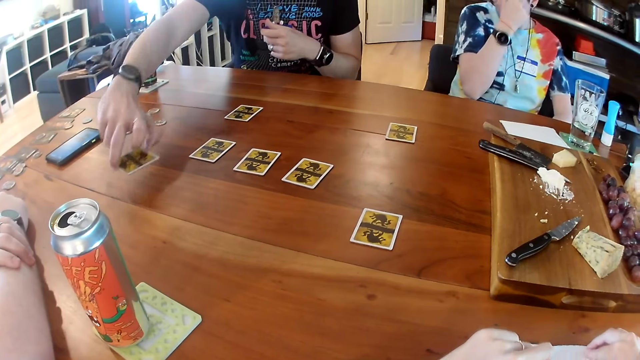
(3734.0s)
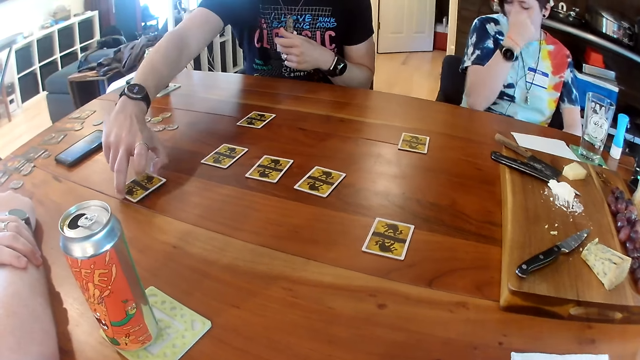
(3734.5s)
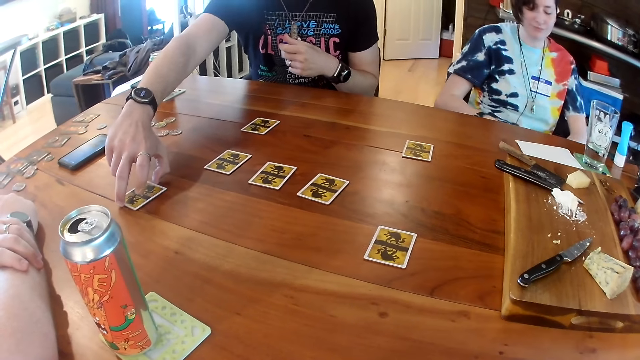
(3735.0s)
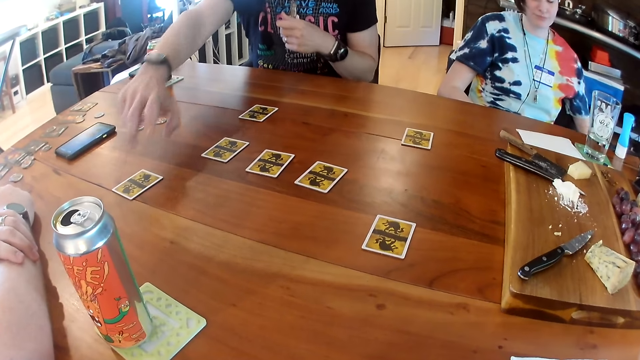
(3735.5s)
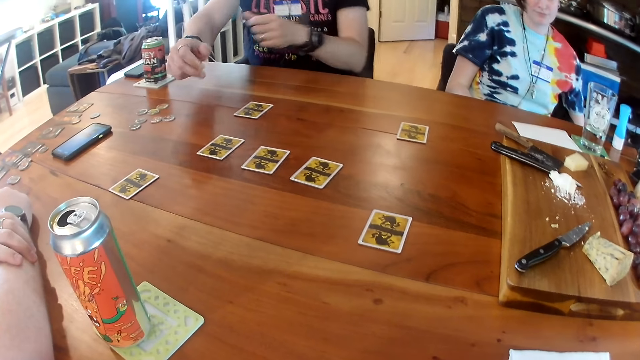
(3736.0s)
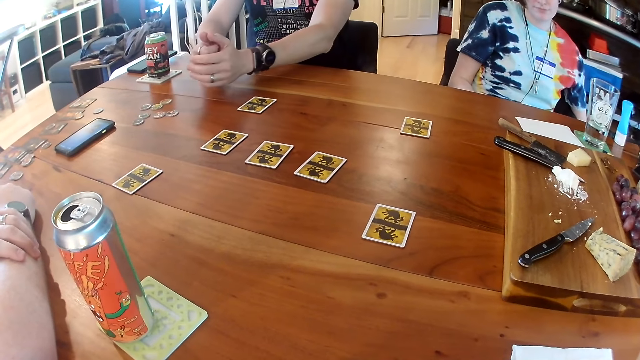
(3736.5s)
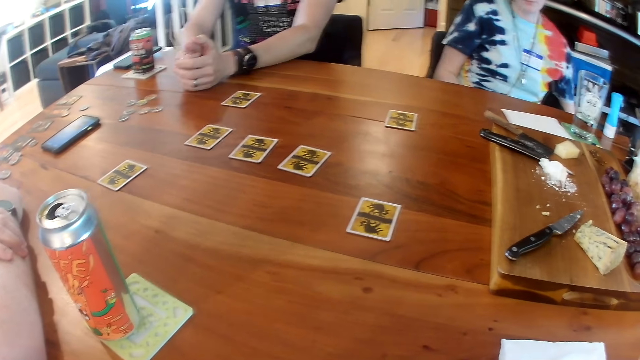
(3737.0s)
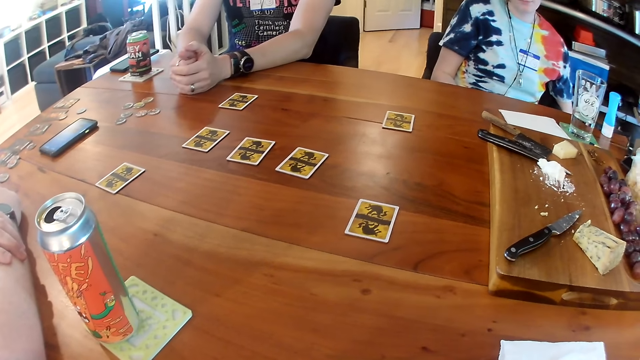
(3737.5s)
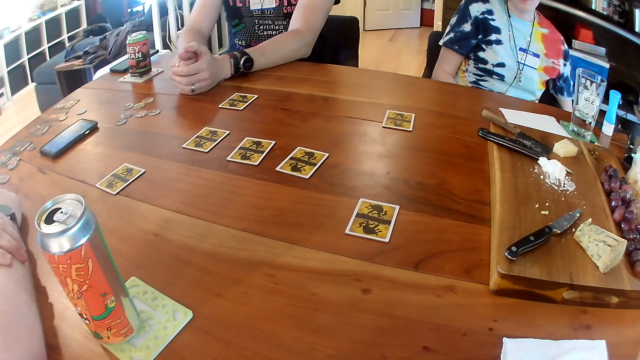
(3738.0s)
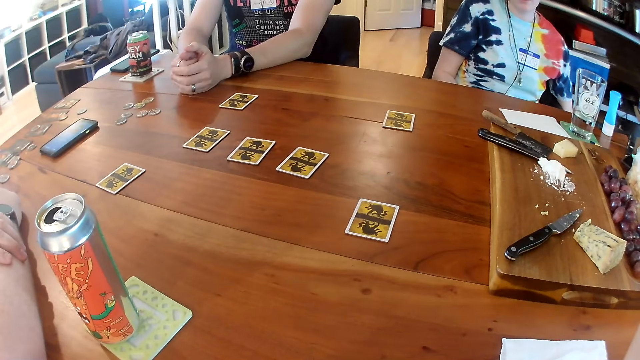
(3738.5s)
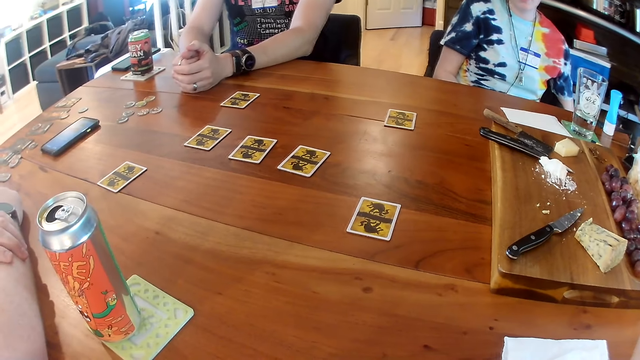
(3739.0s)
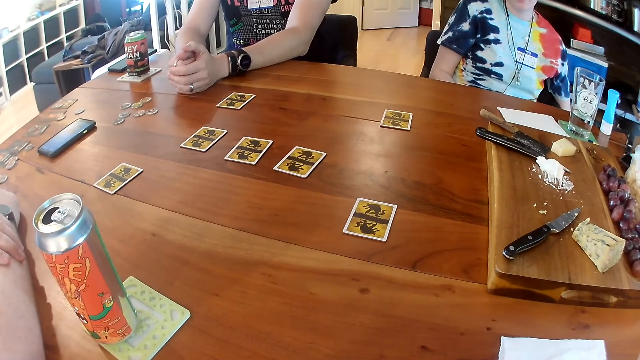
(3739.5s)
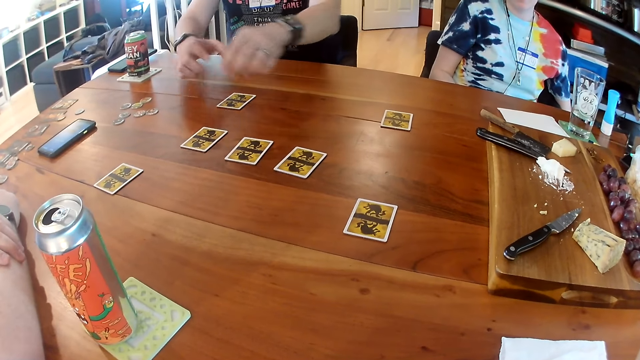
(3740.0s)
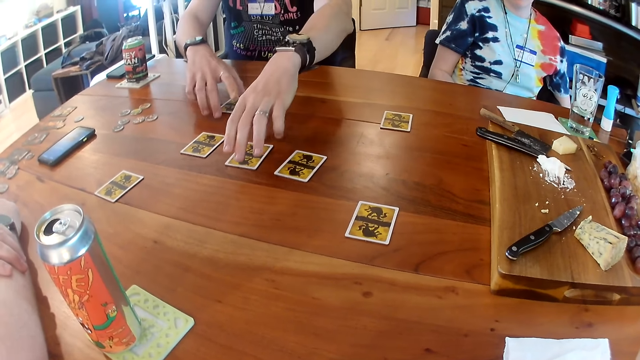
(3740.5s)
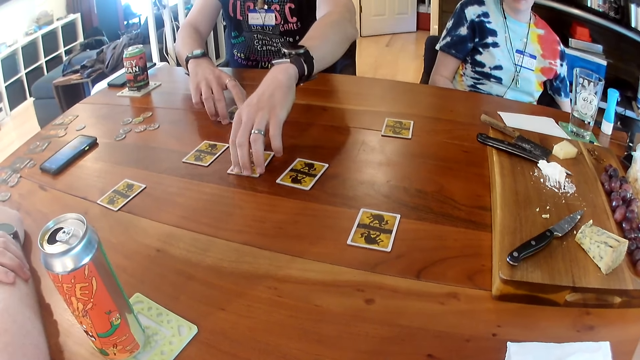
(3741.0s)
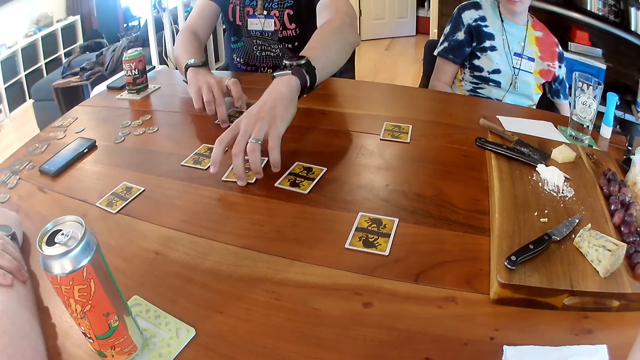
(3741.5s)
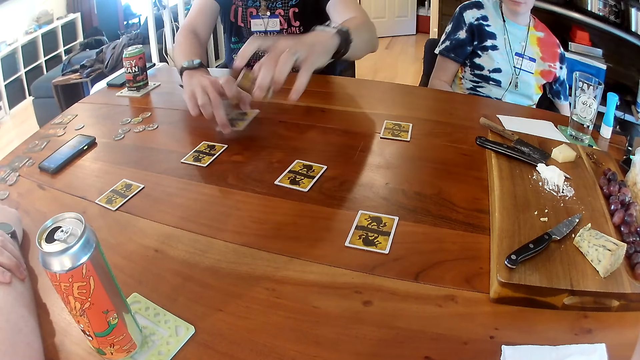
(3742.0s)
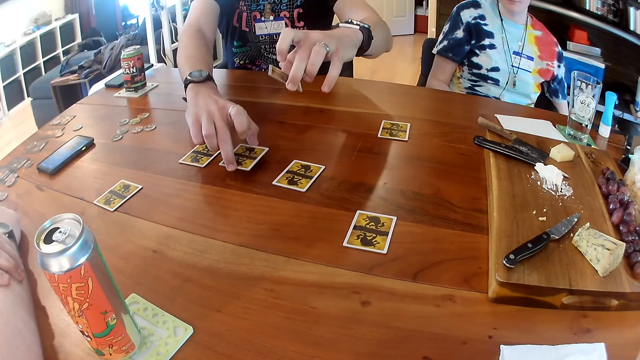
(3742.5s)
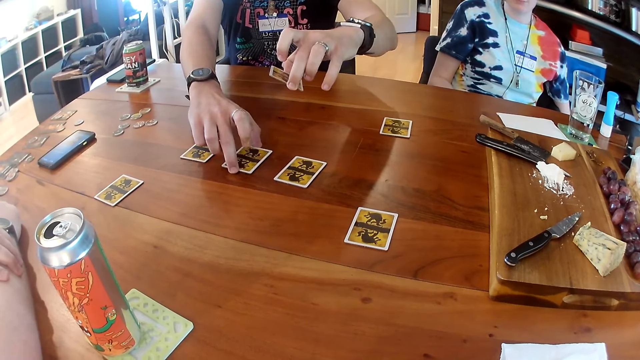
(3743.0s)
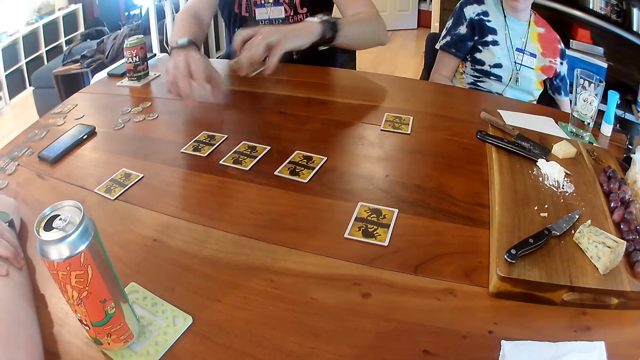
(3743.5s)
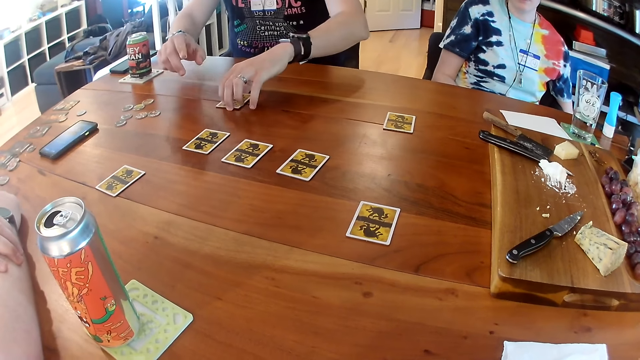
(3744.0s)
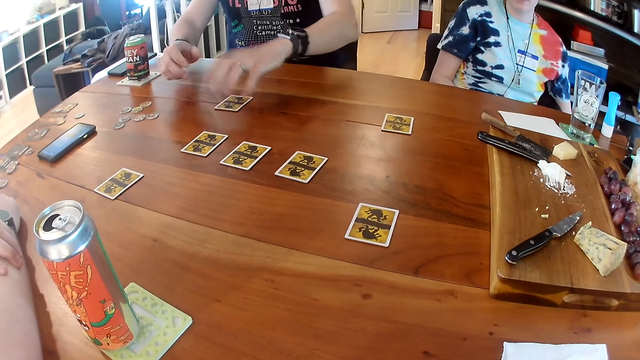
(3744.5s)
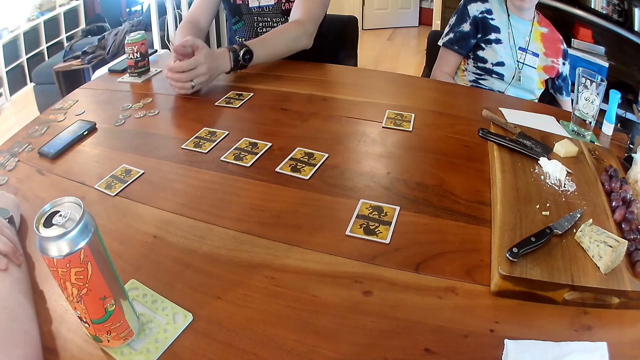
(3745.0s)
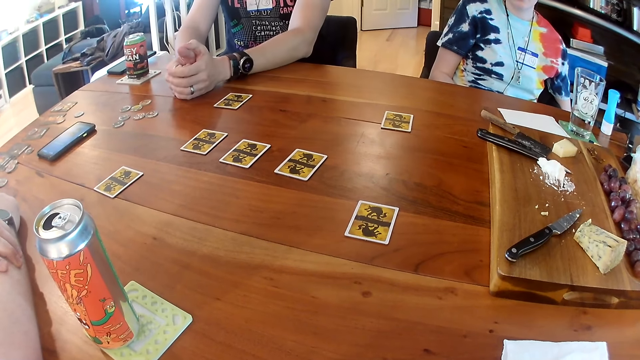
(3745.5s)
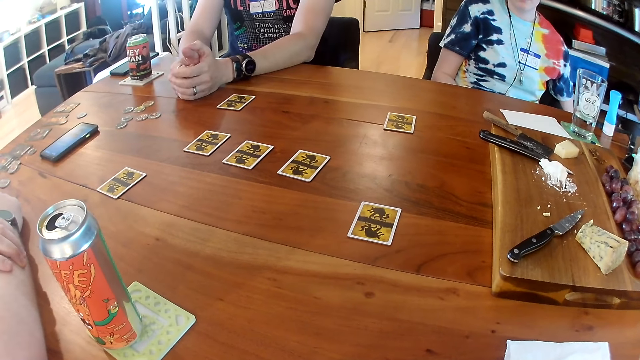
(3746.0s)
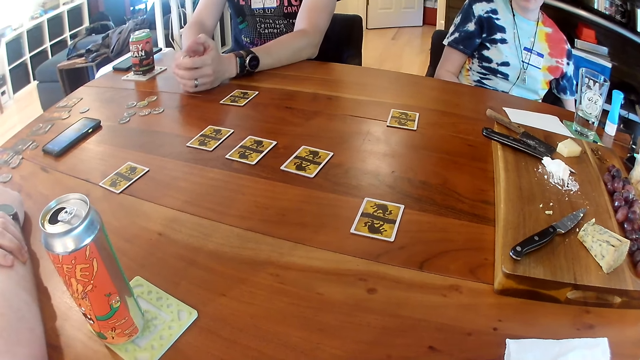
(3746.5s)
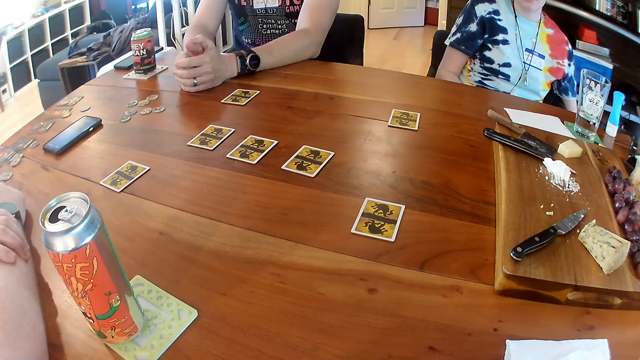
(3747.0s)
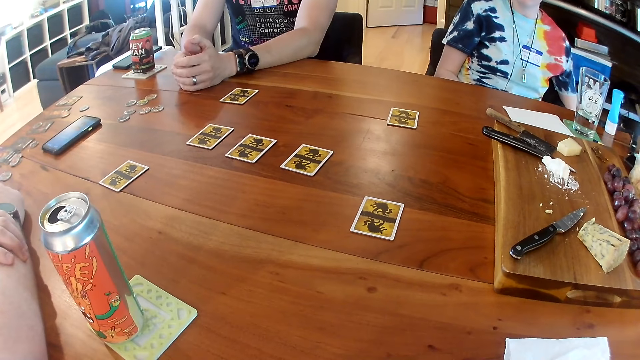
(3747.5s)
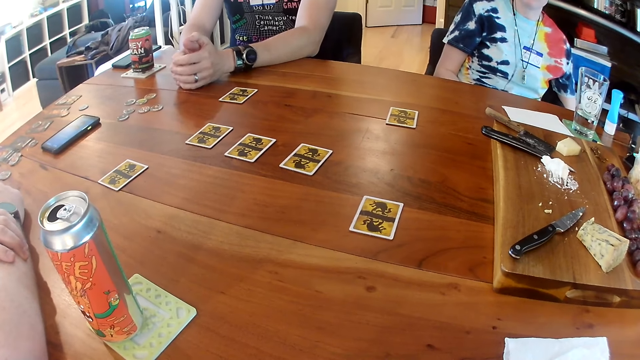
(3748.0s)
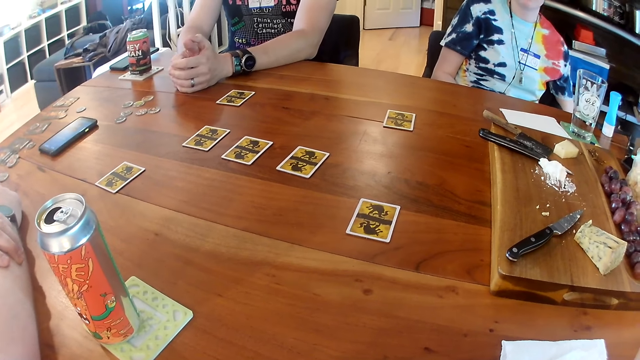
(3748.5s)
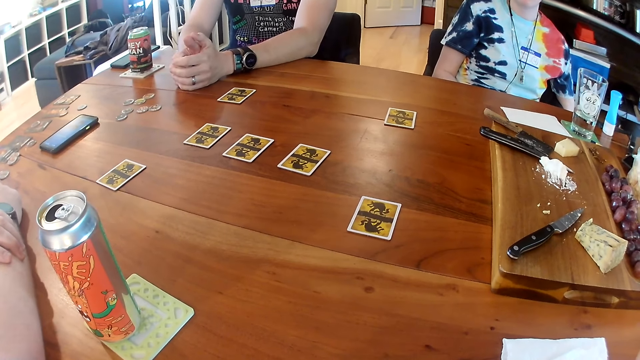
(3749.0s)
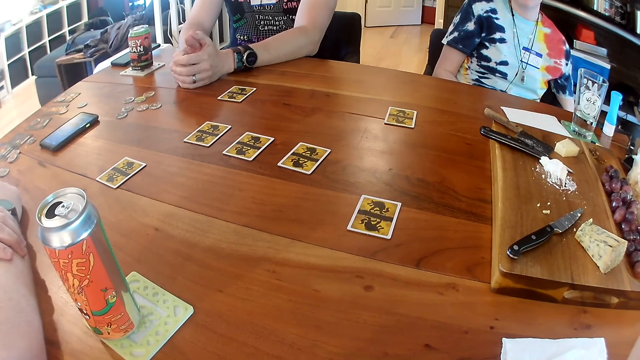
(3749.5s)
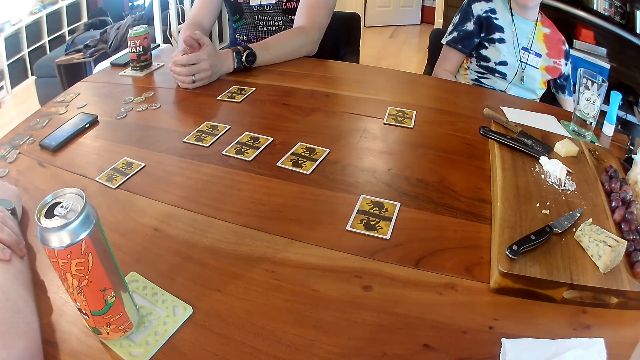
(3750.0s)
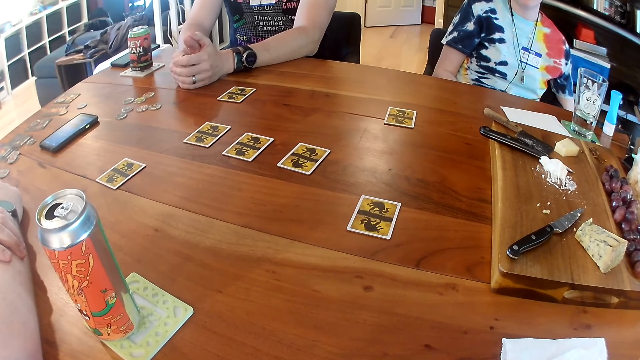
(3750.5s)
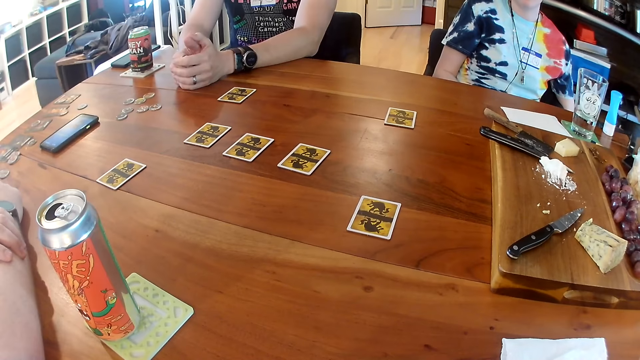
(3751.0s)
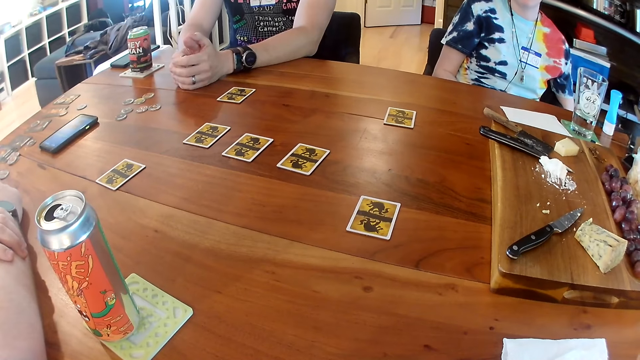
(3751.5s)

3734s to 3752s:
A man drops the card on the table with his right hand. He rests his hands on the table. He picks up two cards from the table with his two hands. He drops the card in his right hand on the table. He exchanges the card on the table with his hands and drops the card in his left hand on the table. He rests his hands on the table.

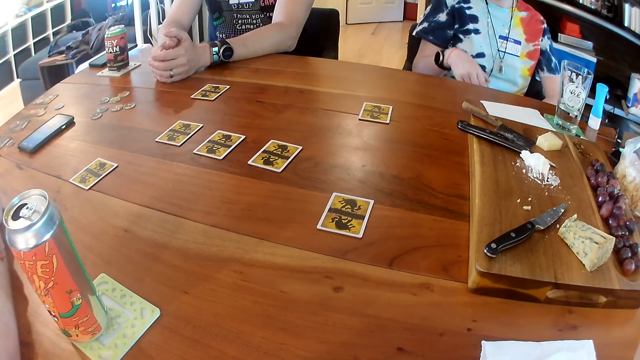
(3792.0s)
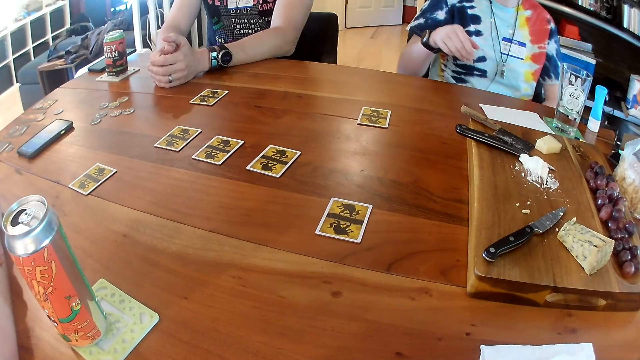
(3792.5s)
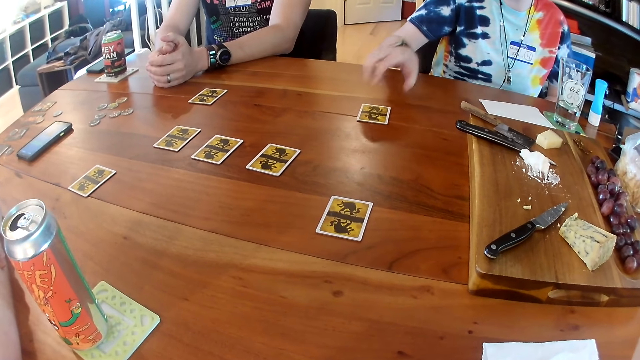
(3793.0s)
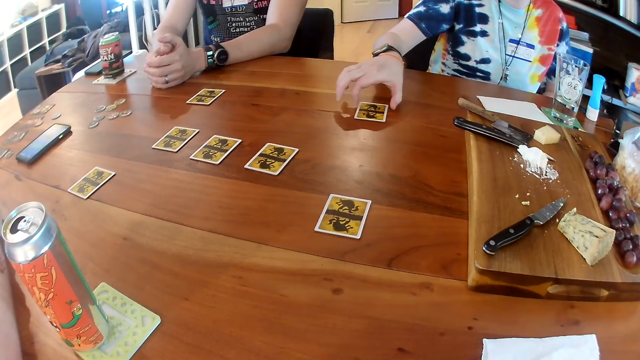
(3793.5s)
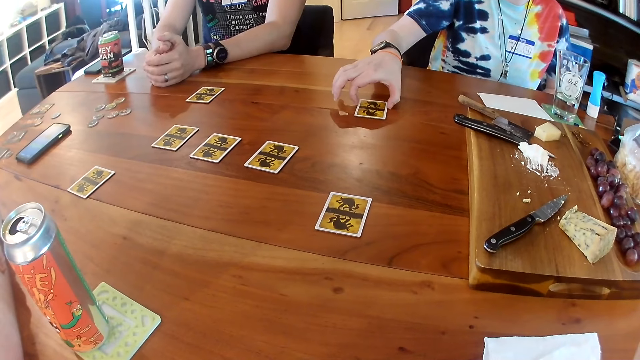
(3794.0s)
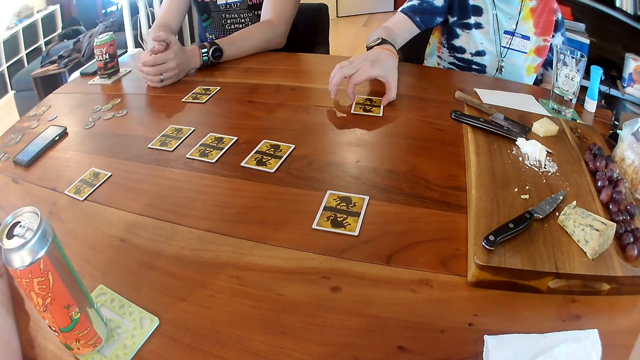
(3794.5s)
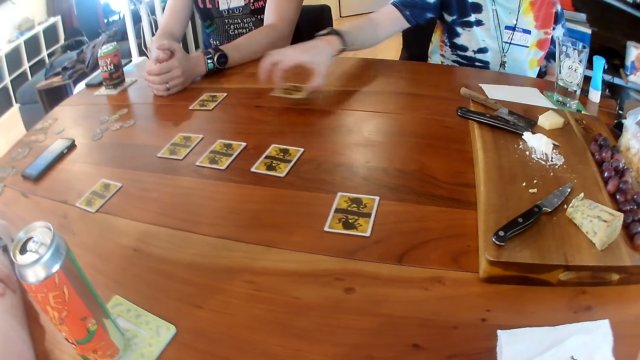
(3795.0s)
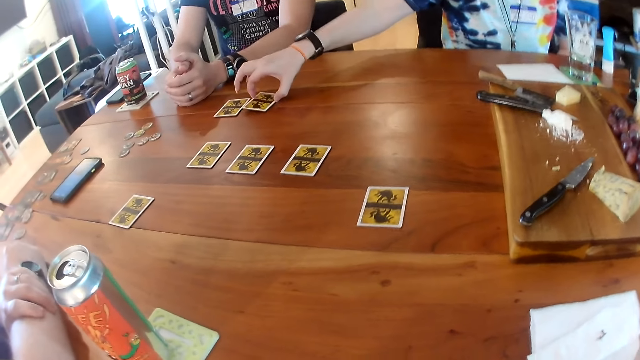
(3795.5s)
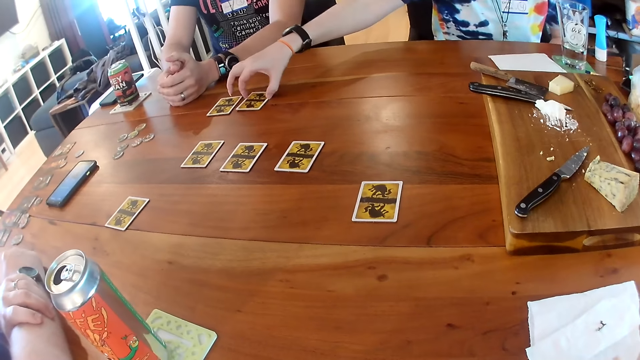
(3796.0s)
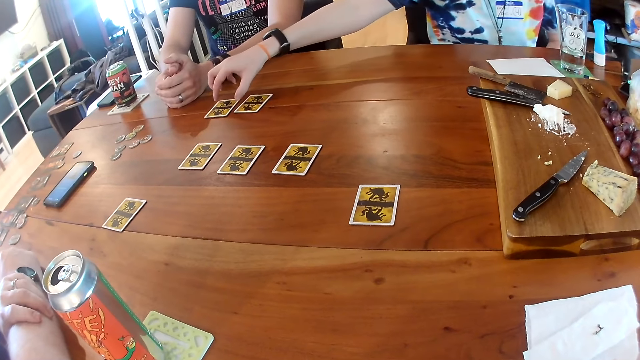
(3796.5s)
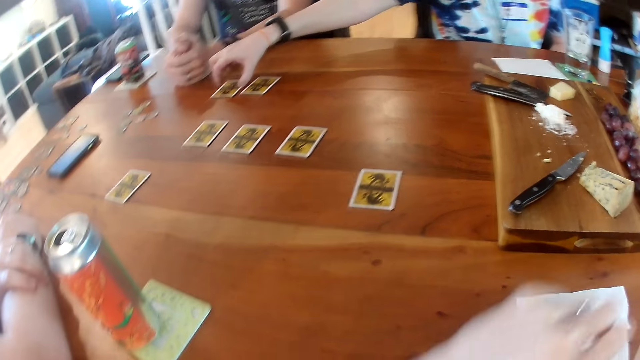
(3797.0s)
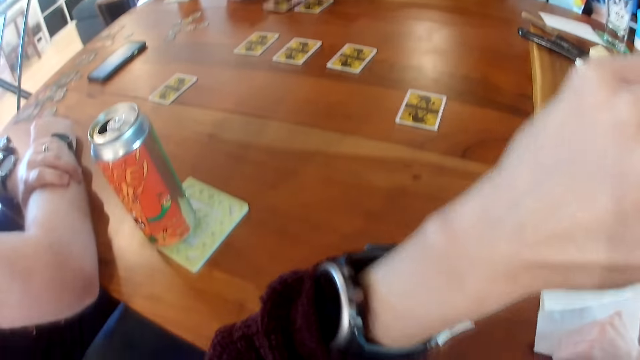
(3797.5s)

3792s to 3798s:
A woman picks up a card from the table with her right hand. She drops the card in her right hand on the table. She picks up the card from the table with her right hand.
